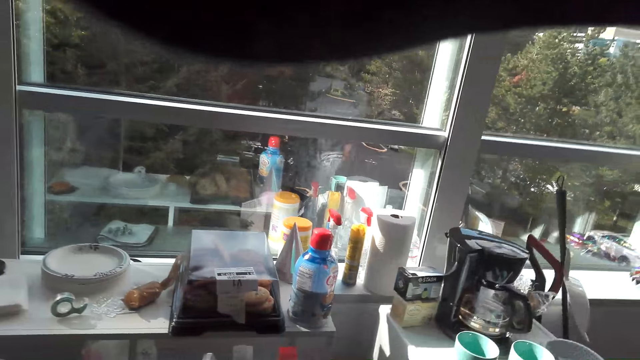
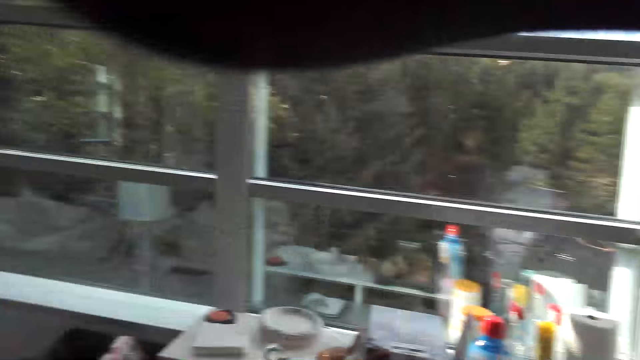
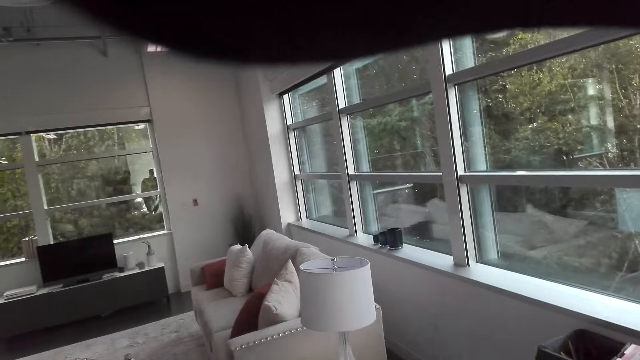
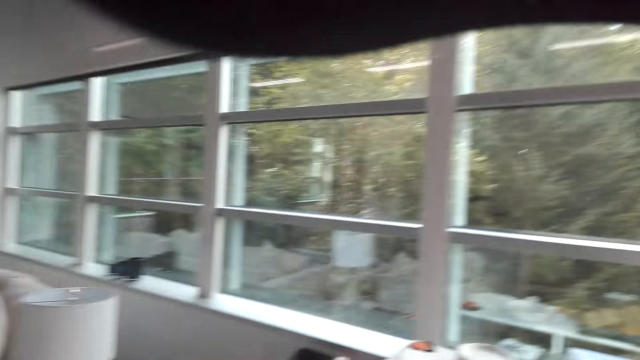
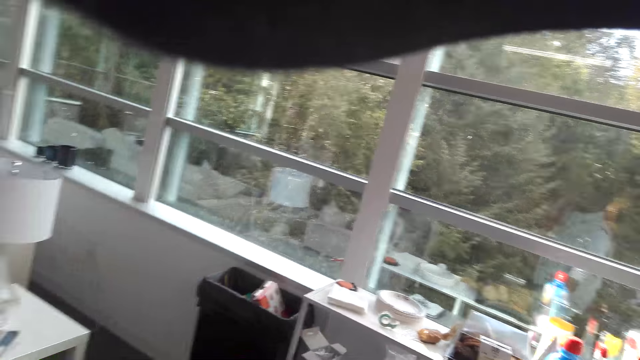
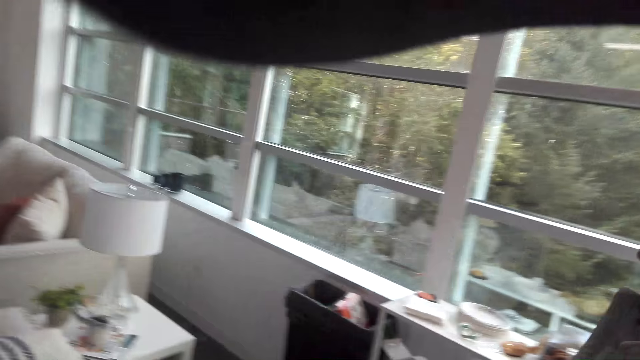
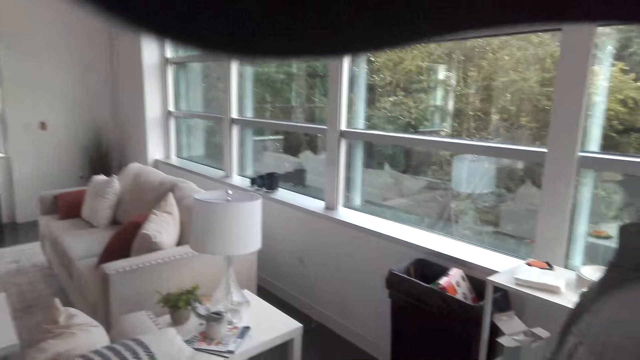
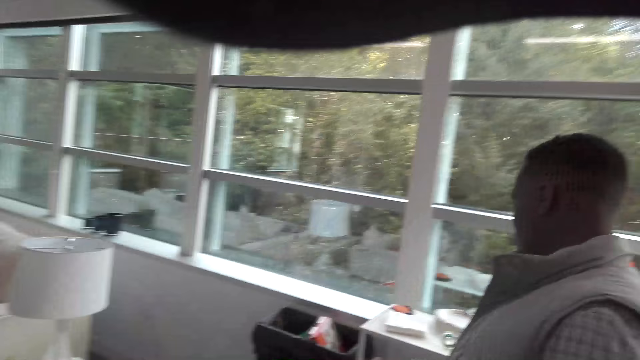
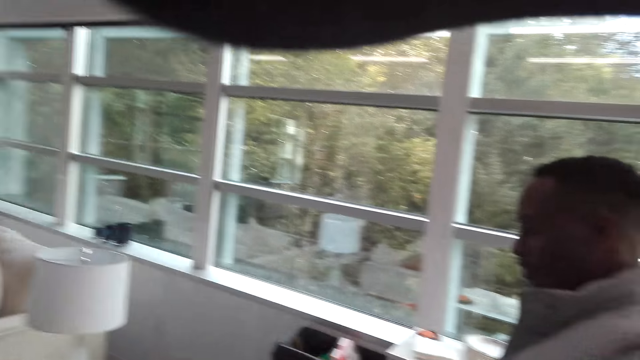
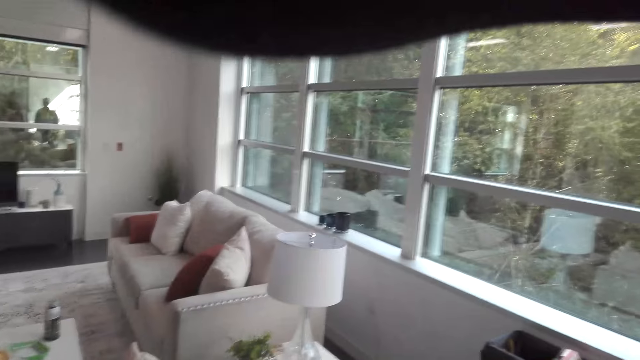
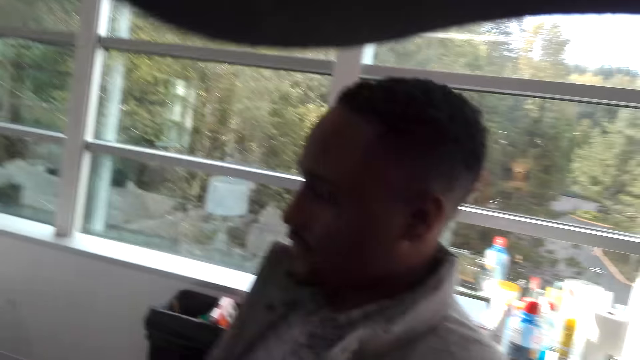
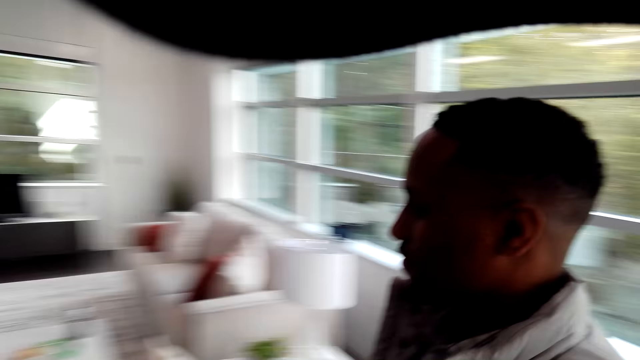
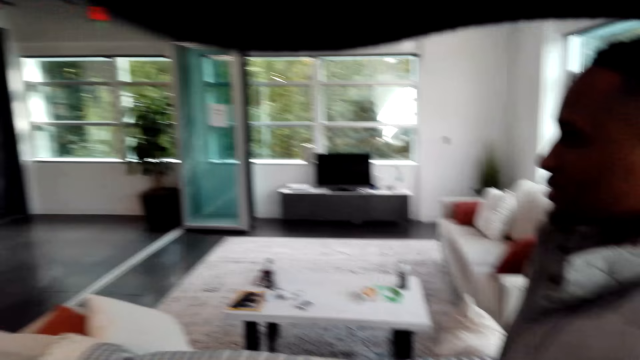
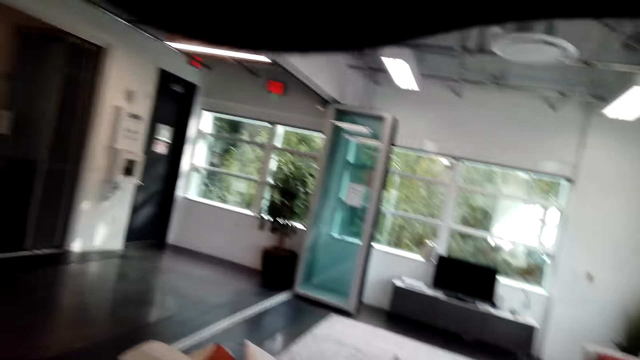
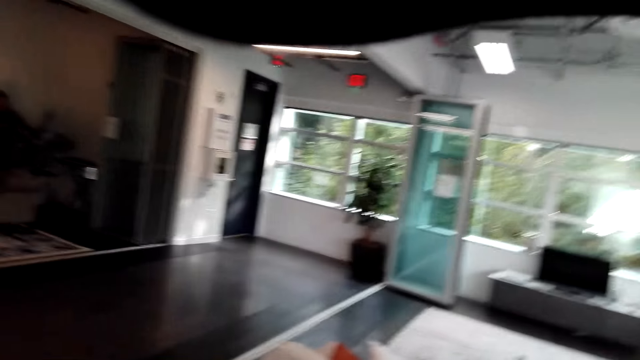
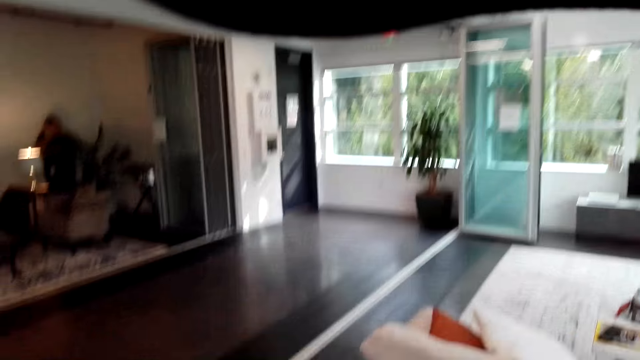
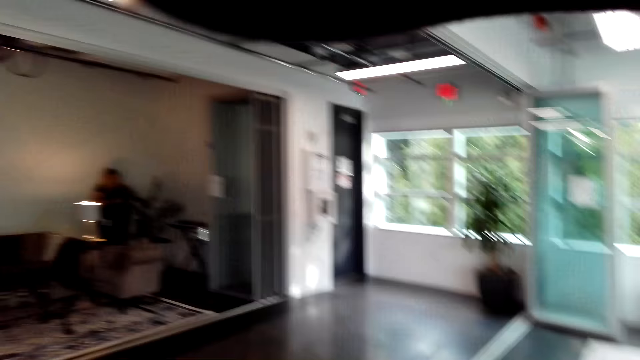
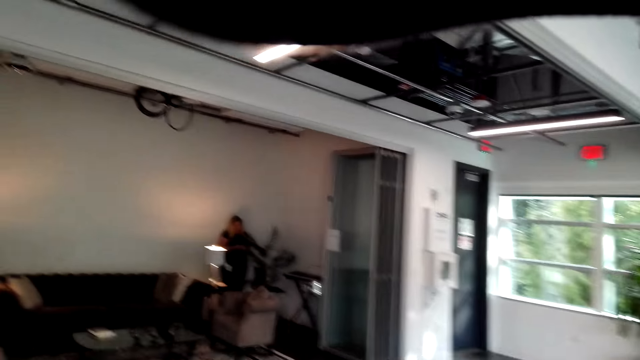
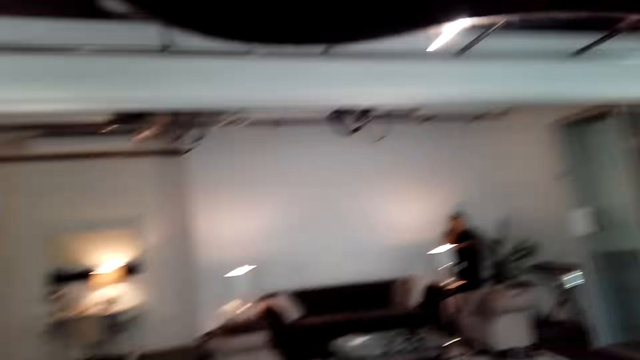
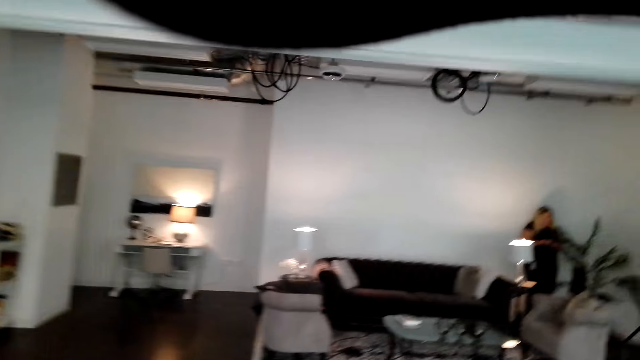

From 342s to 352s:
The camera wearer looks around the room. They talk with a man. The man walks around. The camera wearer walks around.

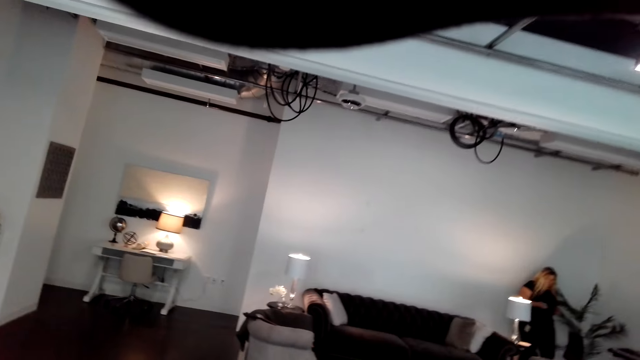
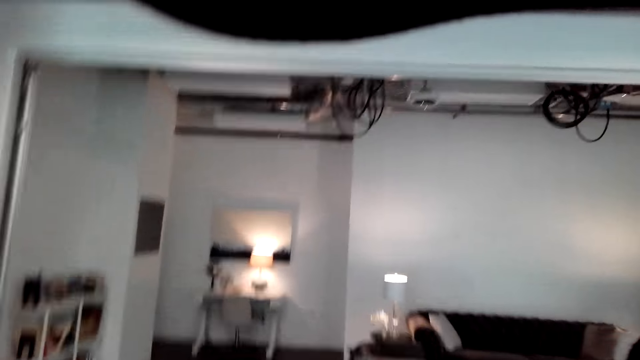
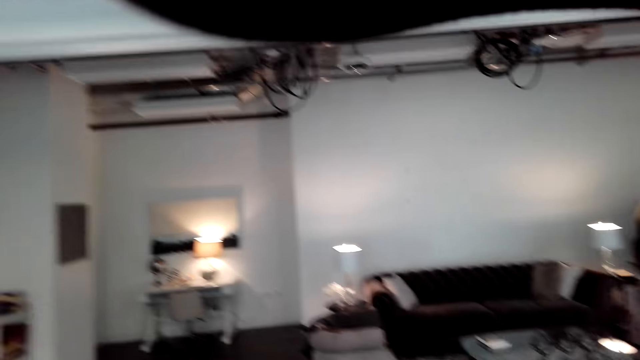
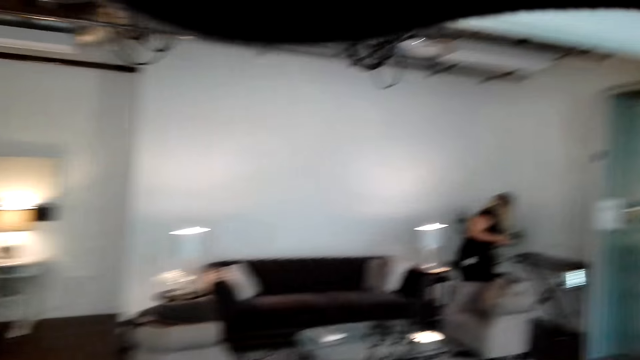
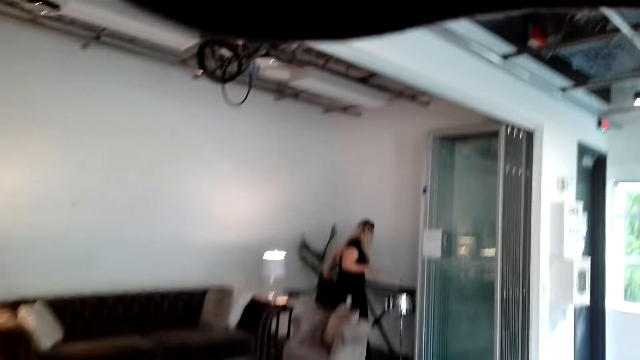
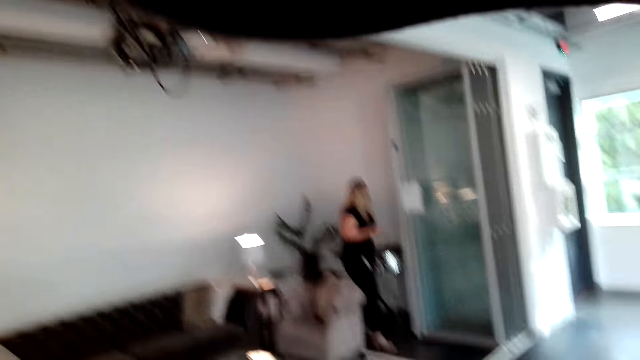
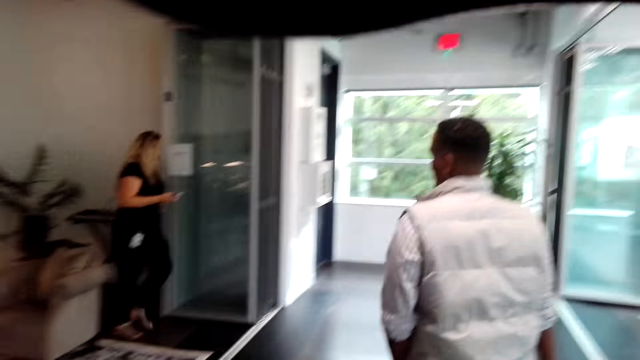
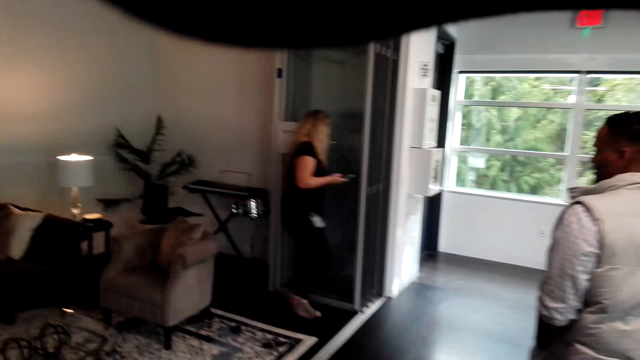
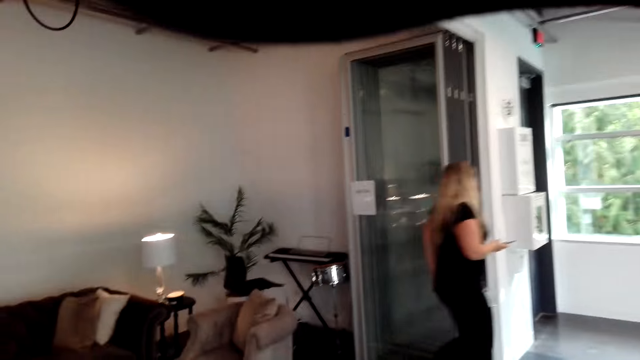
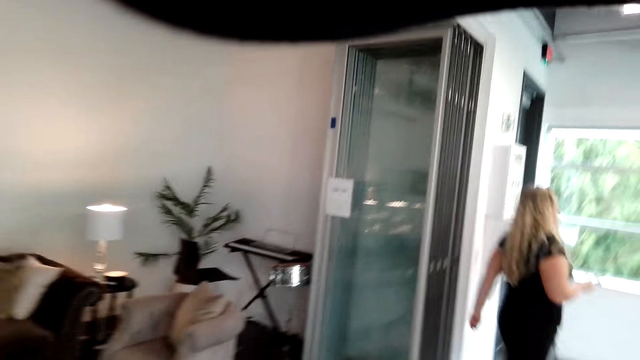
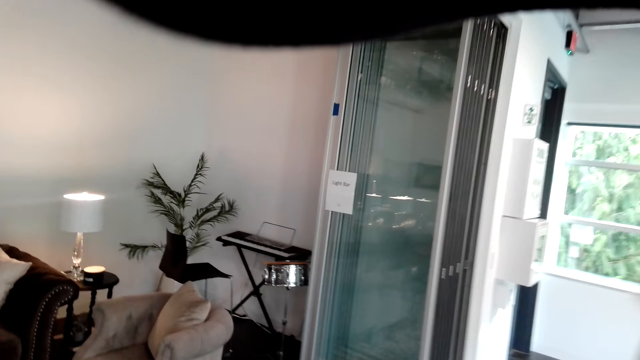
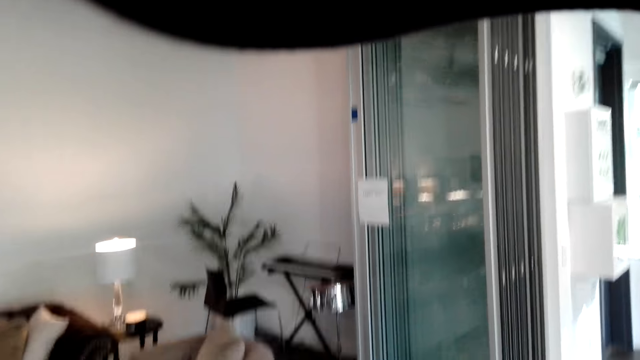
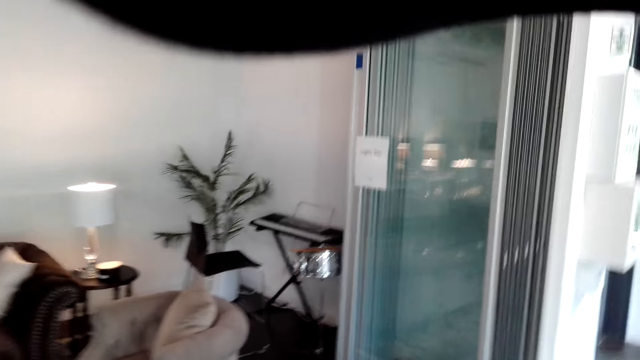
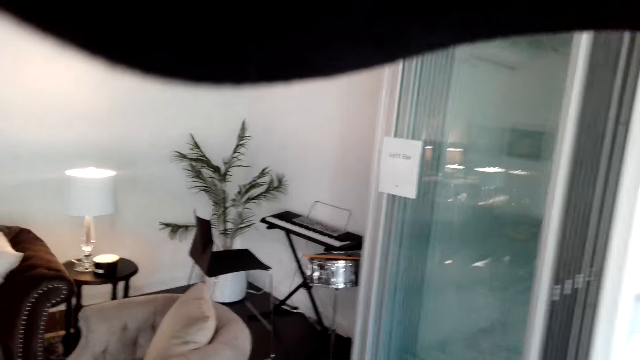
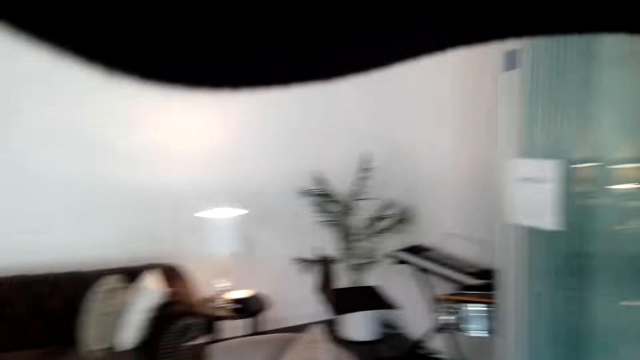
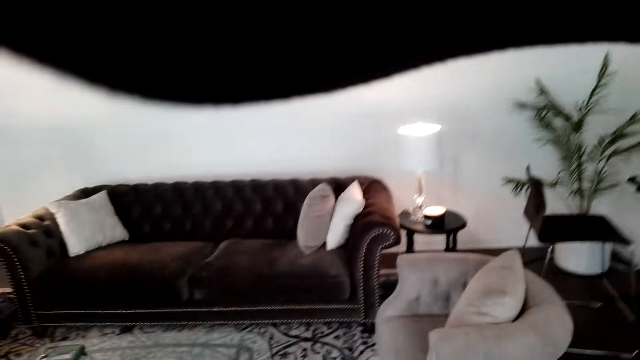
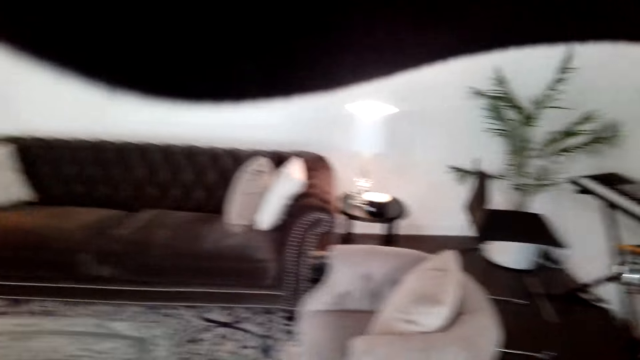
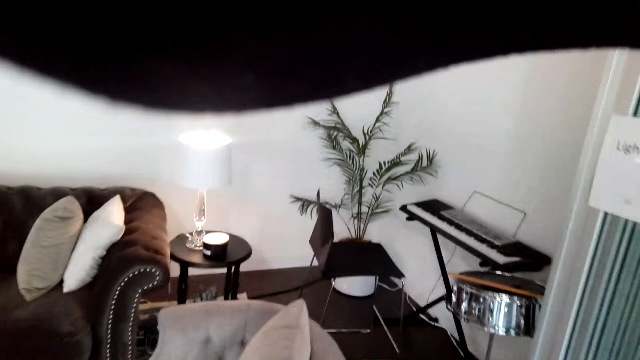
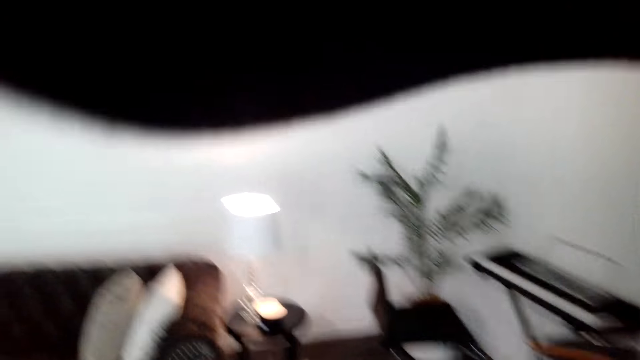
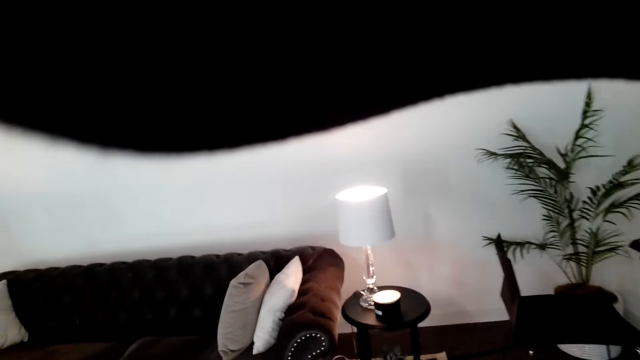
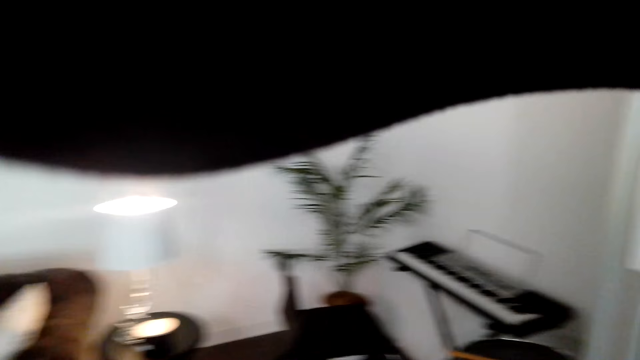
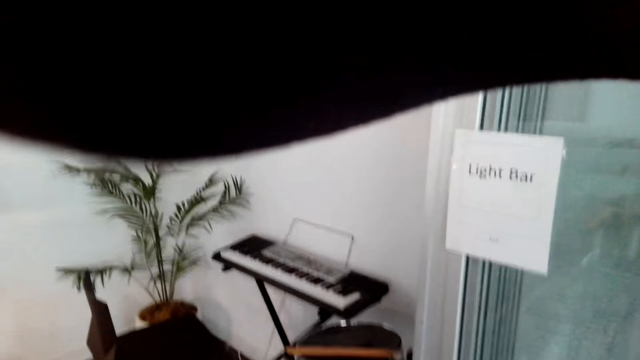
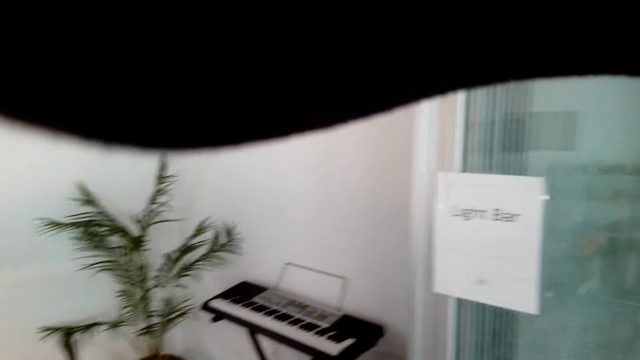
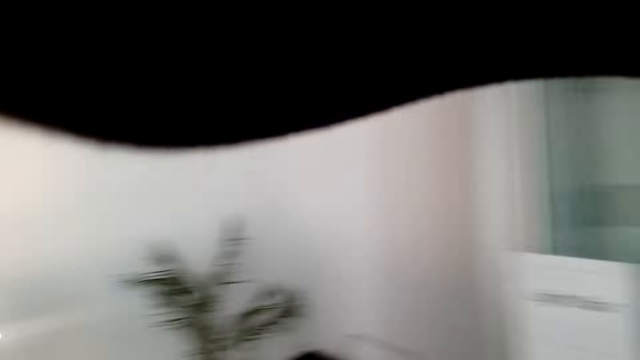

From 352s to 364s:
A man talks with the camera wearer. The camera wearer moves around the room.
